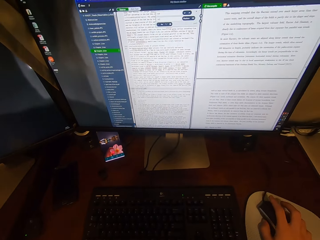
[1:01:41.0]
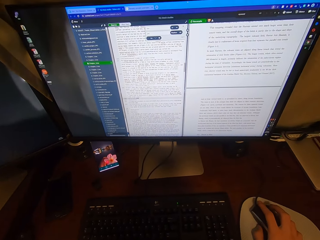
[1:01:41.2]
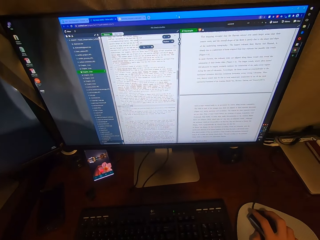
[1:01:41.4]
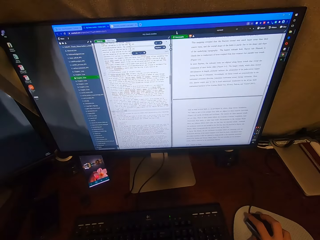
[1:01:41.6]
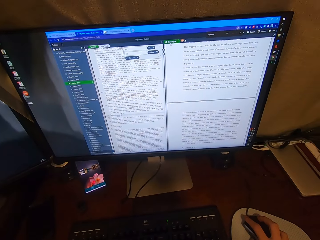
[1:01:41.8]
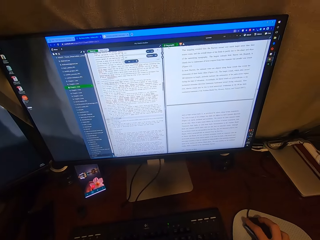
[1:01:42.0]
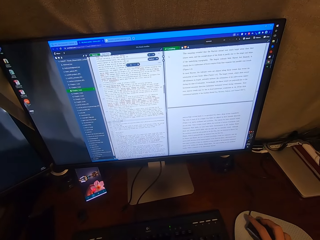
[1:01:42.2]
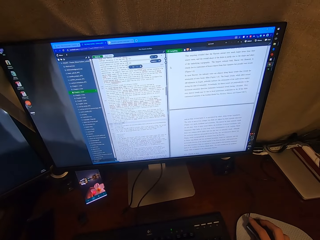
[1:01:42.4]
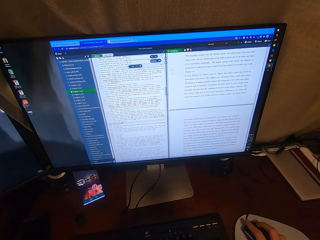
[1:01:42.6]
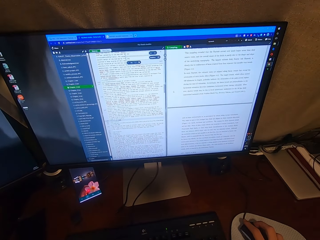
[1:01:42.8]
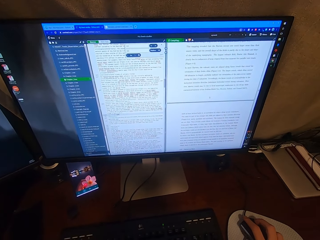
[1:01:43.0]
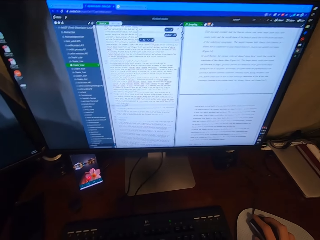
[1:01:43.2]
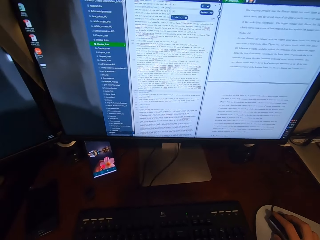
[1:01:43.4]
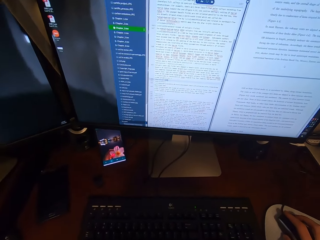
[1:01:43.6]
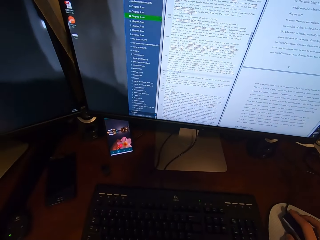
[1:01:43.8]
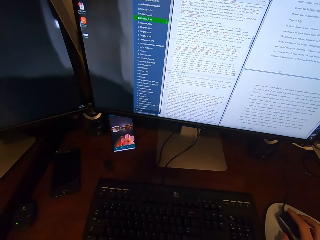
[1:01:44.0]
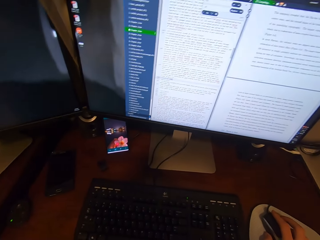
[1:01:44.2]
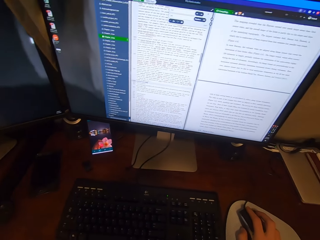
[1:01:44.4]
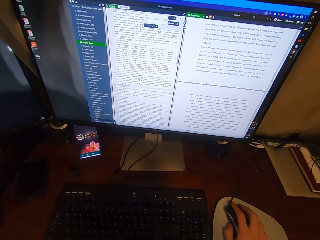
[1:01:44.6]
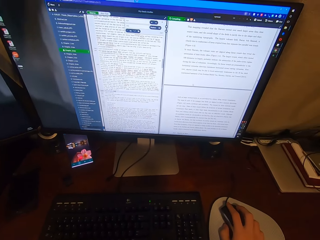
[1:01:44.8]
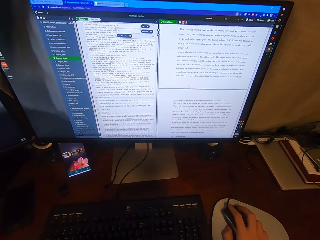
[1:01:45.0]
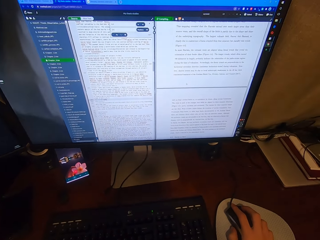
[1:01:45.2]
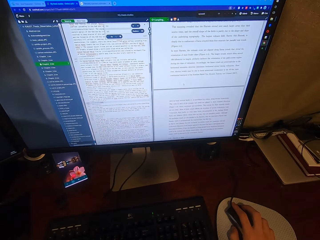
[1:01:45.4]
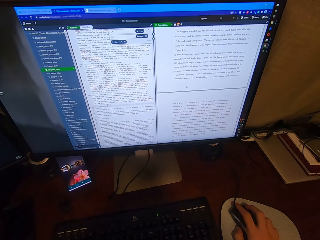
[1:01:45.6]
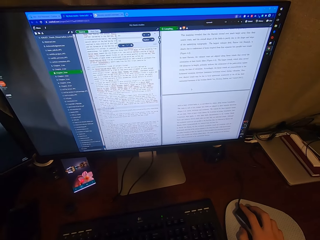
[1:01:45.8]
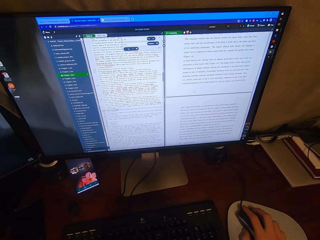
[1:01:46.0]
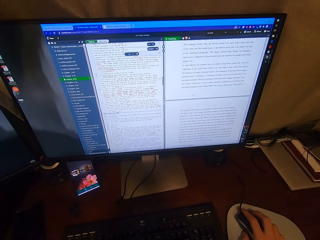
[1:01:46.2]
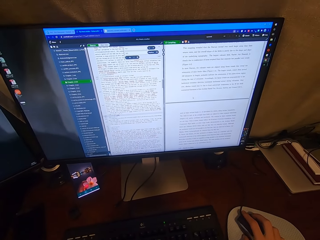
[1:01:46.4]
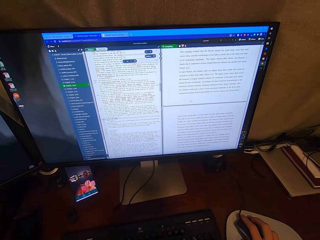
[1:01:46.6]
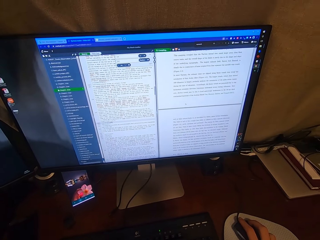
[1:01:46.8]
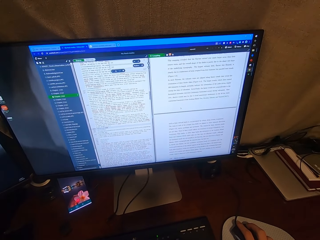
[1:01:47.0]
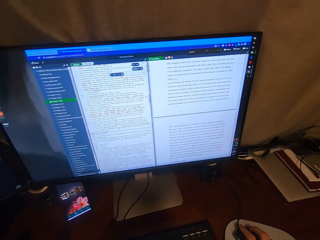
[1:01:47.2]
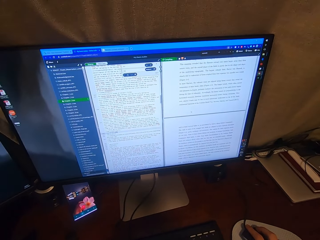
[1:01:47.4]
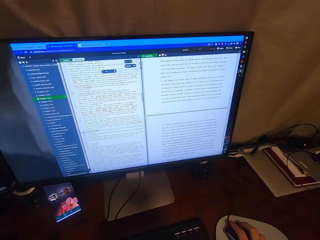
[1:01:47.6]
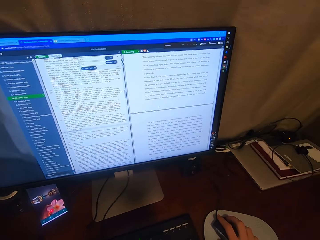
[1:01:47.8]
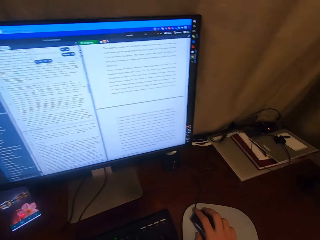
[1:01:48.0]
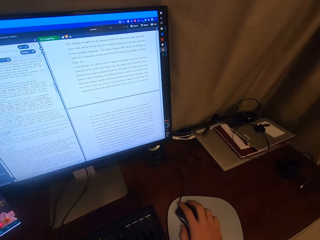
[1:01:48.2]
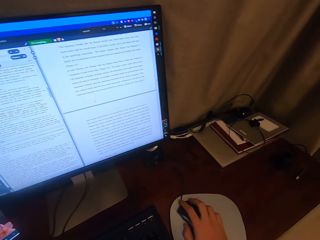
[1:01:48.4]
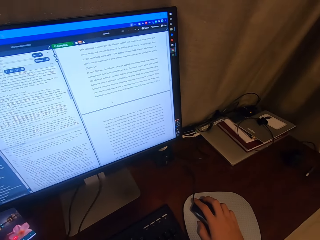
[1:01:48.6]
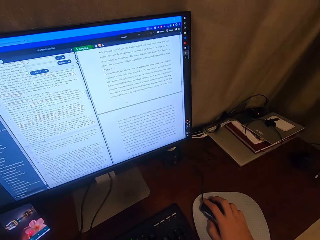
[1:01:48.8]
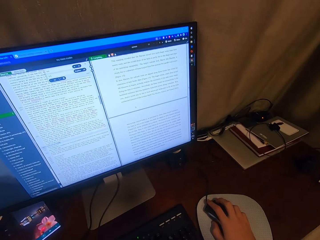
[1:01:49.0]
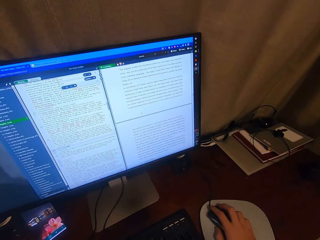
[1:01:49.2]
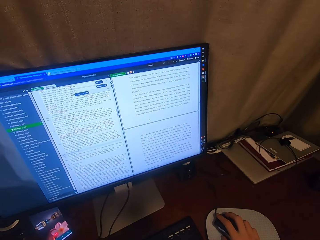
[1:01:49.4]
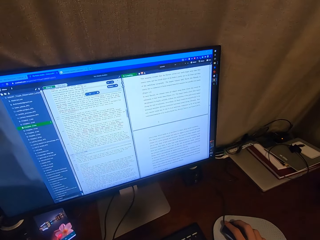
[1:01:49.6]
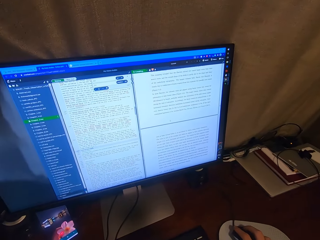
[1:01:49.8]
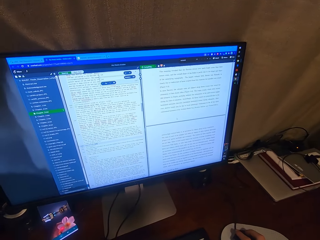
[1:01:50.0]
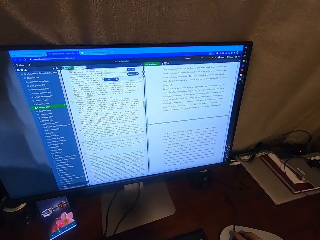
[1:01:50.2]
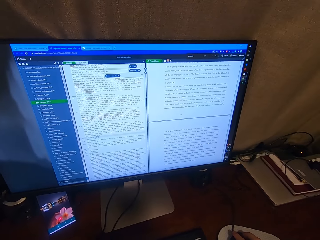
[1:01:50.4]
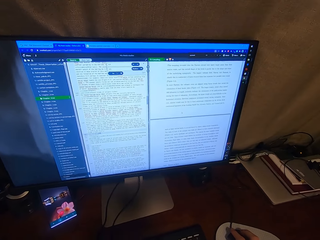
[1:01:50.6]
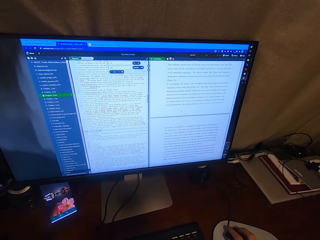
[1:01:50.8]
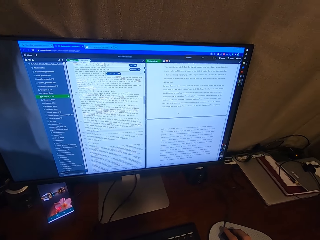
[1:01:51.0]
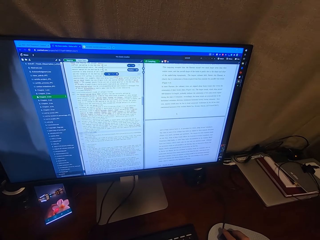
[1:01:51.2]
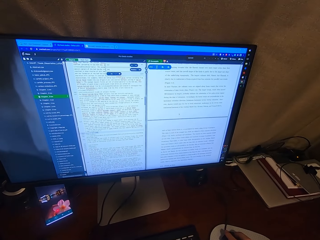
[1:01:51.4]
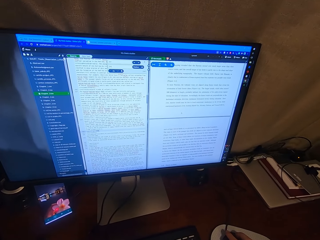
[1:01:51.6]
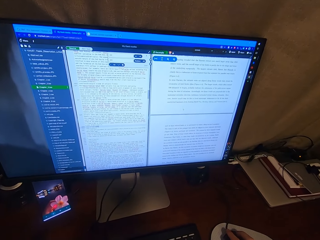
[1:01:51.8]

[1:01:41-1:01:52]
The camera wearer clicks on the USB mouse attached to the desktop computer with his right hand. He scrolls the computer.

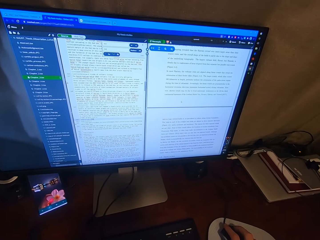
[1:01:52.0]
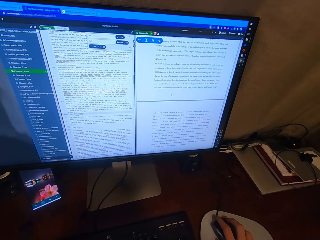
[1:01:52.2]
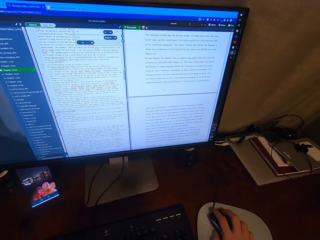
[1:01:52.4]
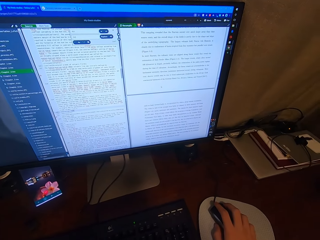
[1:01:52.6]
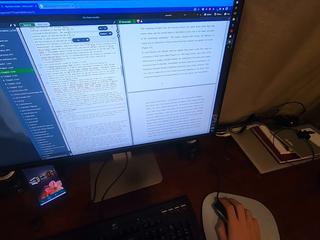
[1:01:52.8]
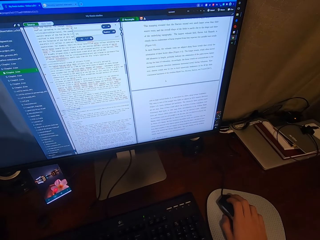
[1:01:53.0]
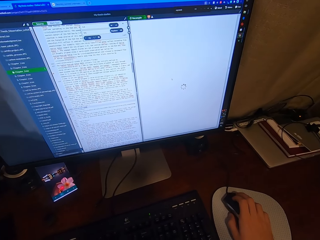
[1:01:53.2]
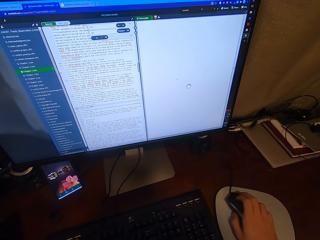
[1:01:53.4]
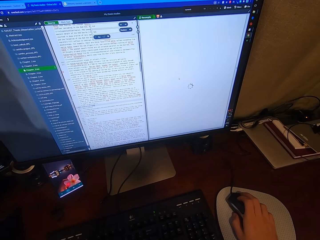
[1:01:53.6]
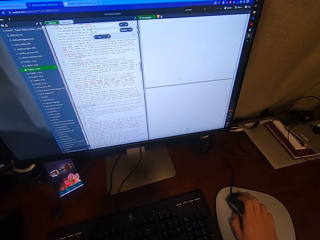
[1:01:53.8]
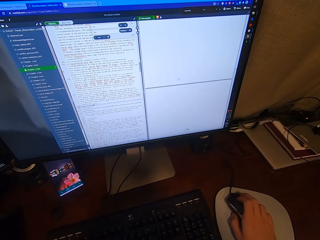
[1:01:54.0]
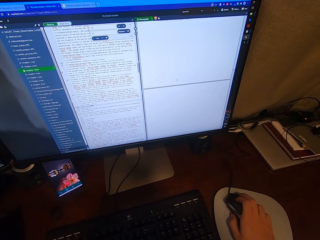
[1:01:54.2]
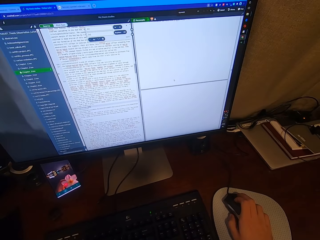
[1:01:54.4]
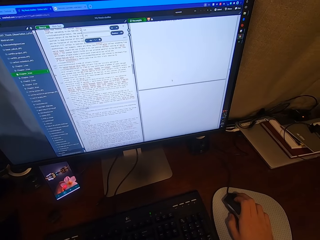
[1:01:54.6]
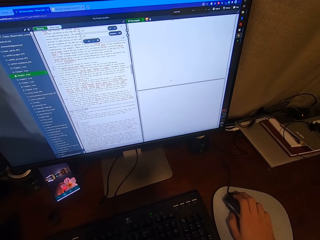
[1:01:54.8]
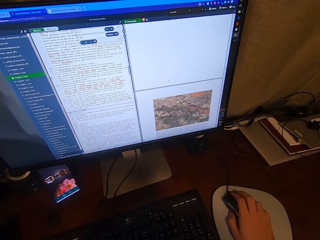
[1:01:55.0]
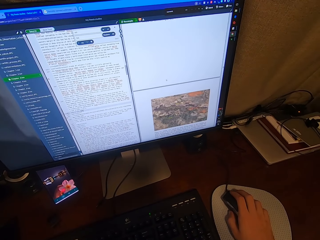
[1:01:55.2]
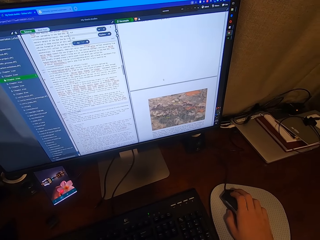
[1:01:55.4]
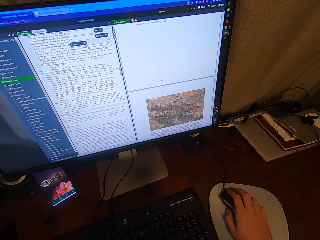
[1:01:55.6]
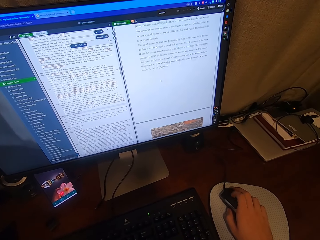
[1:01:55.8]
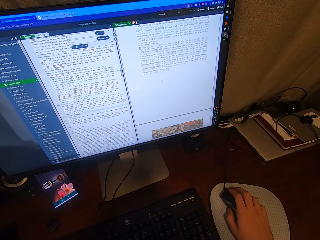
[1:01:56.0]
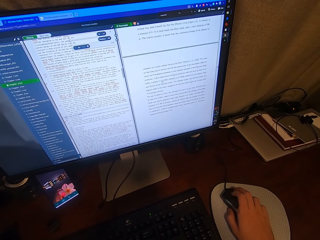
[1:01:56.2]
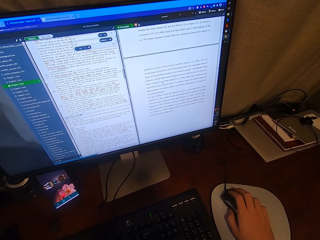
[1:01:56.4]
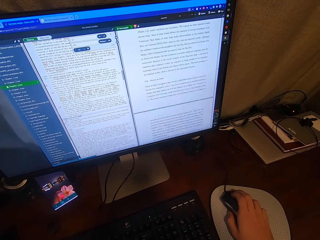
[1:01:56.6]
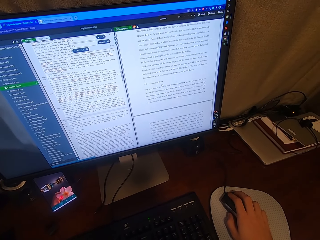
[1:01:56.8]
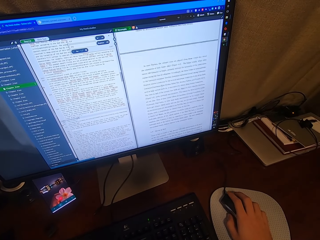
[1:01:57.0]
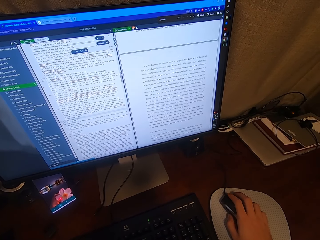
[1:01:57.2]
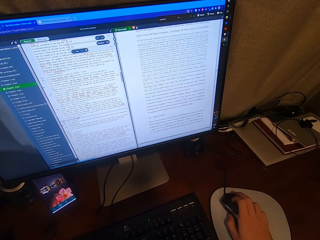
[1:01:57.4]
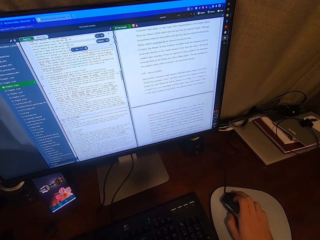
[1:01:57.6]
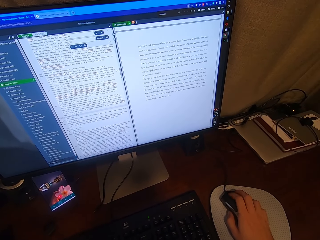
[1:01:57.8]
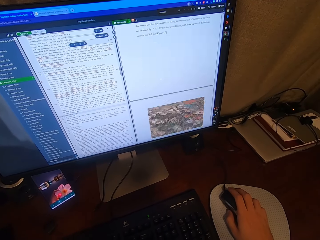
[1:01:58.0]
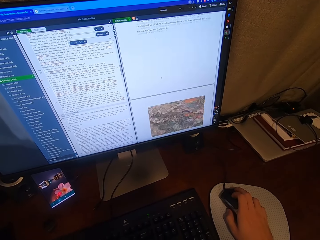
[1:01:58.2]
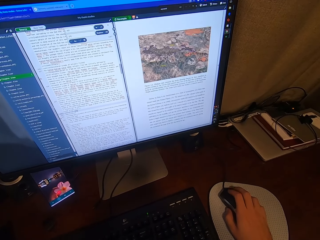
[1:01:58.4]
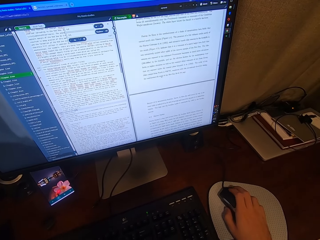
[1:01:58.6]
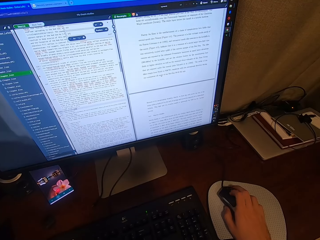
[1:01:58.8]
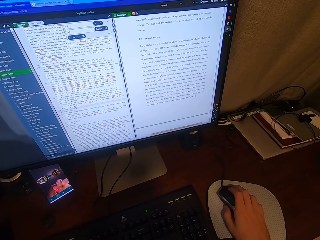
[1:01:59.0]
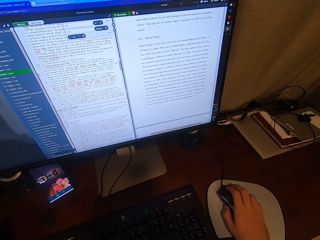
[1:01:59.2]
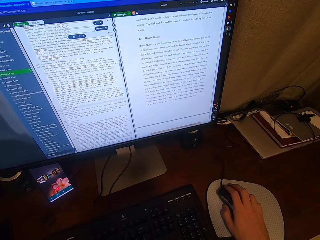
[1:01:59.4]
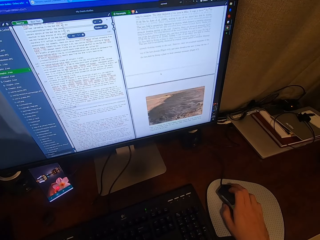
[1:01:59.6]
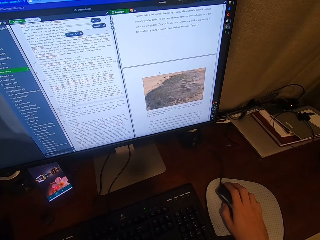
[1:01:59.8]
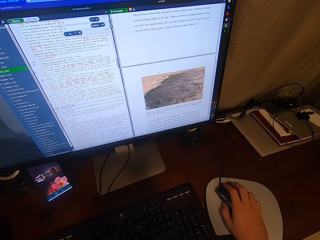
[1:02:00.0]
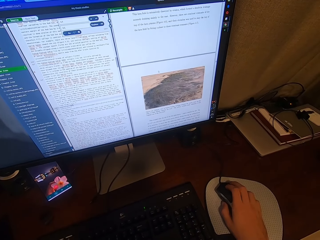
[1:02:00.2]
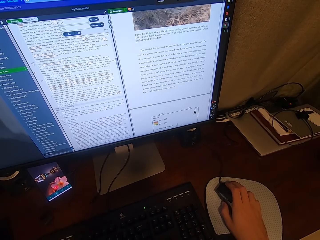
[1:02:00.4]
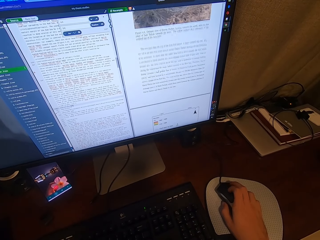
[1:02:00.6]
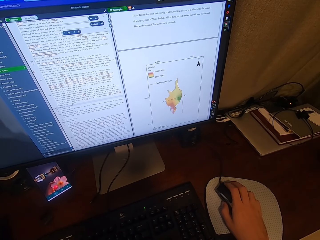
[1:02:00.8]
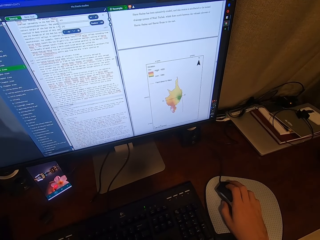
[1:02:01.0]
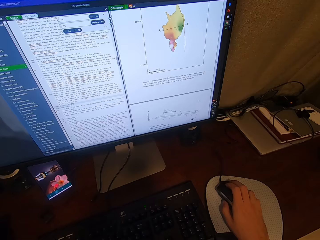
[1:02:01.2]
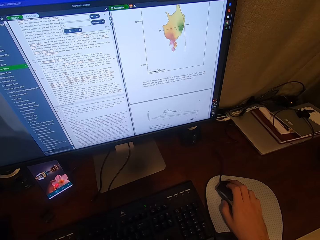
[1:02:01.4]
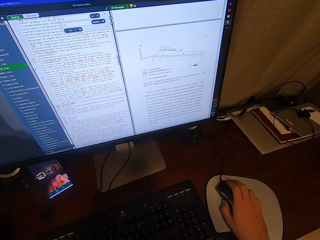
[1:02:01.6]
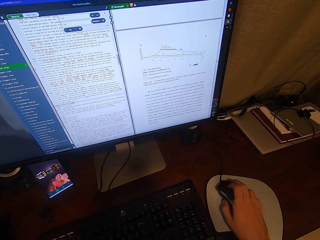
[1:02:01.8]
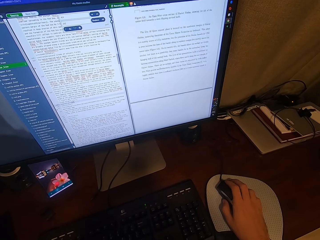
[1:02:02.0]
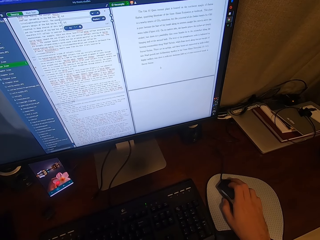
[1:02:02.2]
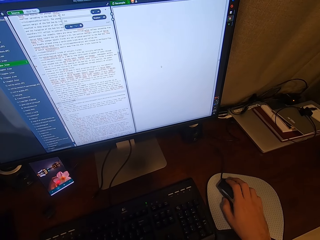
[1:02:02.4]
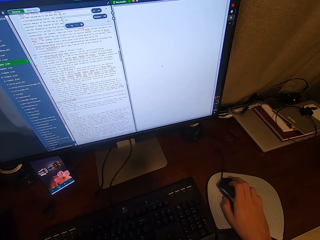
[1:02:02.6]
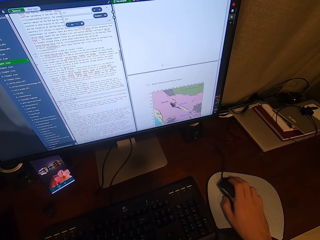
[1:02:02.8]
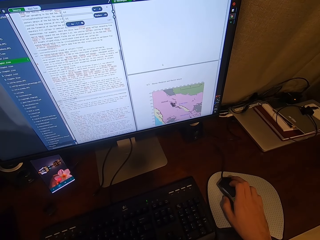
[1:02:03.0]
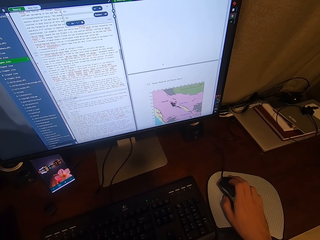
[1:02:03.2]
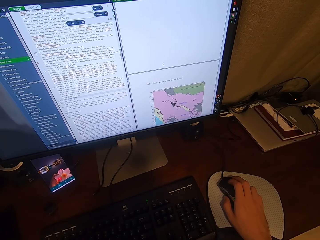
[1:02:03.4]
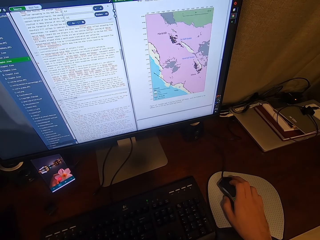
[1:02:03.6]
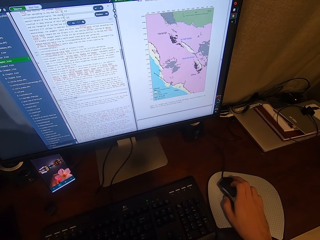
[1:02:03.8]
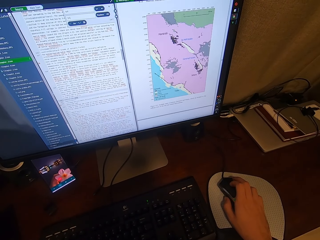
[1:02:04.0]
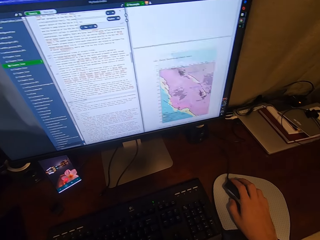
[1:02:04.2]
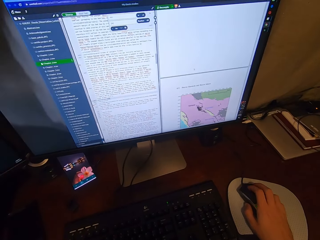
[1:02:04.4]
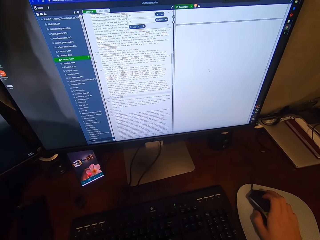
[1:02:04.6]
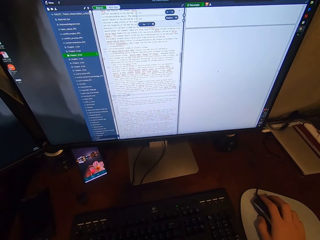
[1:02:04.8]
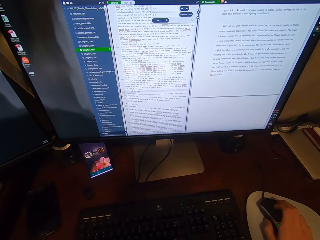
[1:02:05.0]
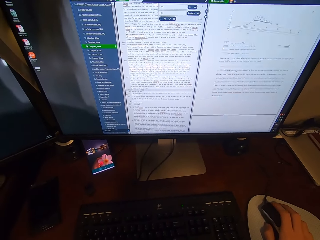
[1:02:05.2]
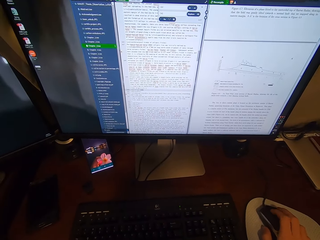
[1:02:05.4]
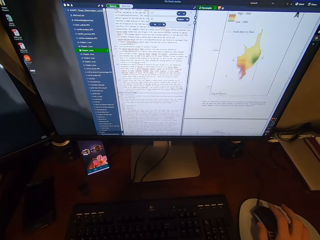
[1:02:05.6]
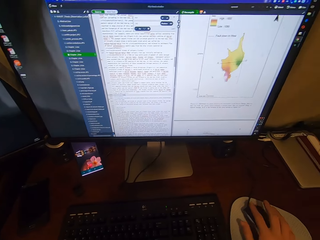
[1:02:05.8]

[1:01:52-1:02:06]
The camera wearer scrolls on the USB mouse attached to the desktop computer with his right hand.
